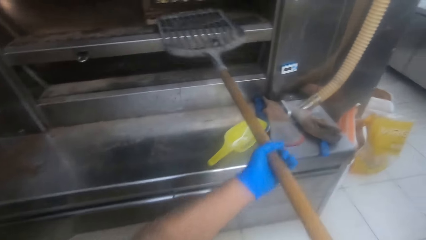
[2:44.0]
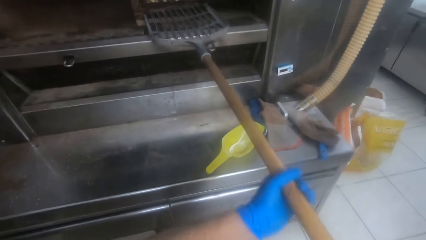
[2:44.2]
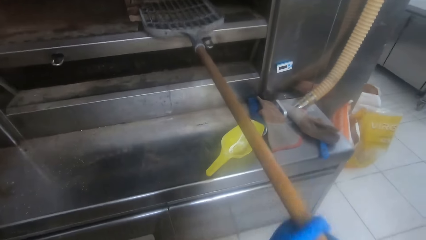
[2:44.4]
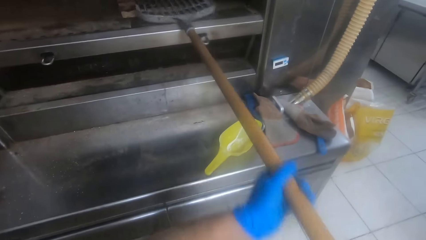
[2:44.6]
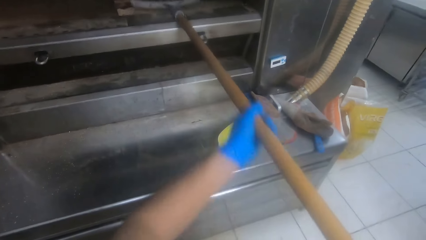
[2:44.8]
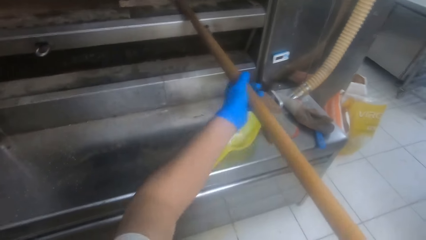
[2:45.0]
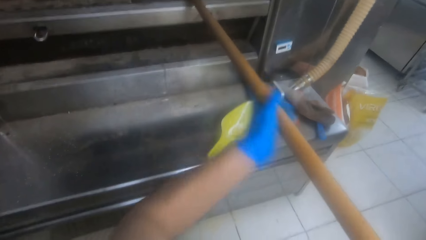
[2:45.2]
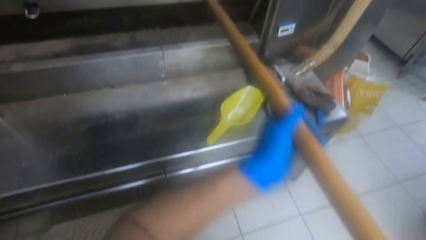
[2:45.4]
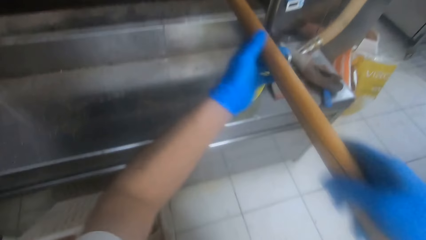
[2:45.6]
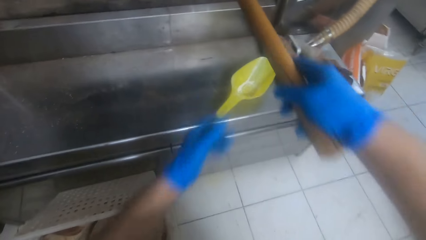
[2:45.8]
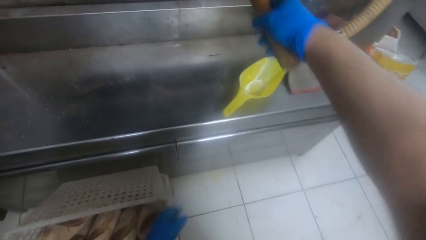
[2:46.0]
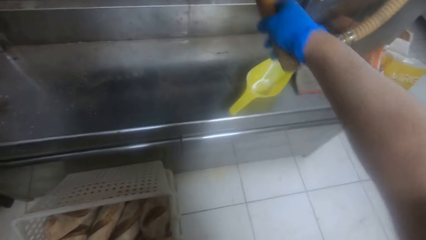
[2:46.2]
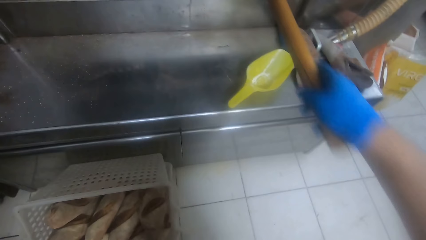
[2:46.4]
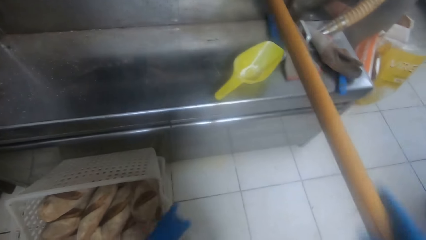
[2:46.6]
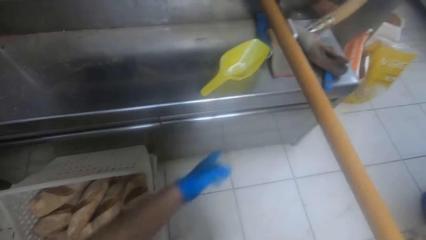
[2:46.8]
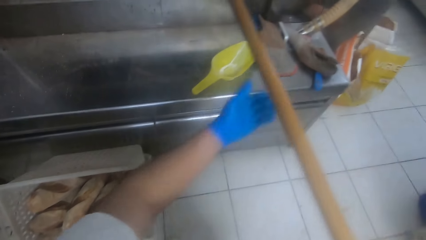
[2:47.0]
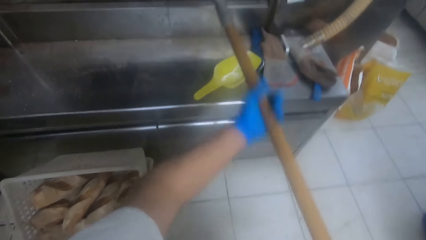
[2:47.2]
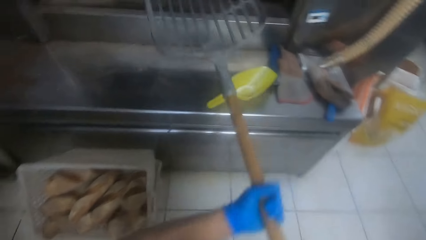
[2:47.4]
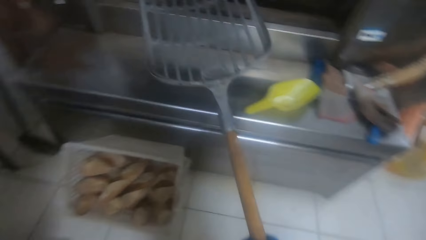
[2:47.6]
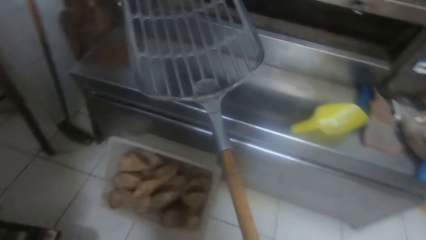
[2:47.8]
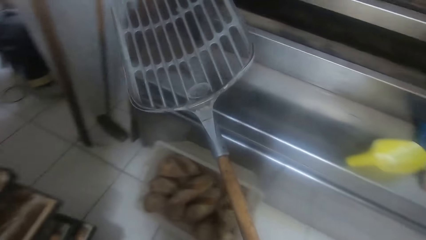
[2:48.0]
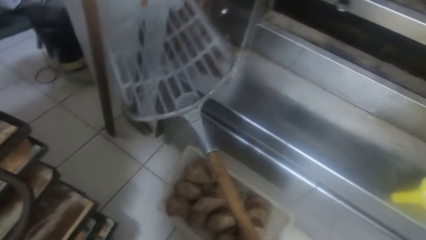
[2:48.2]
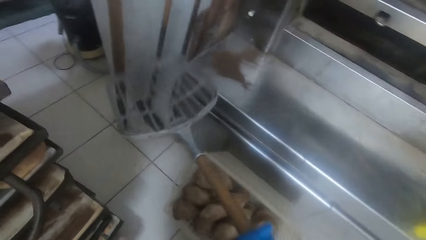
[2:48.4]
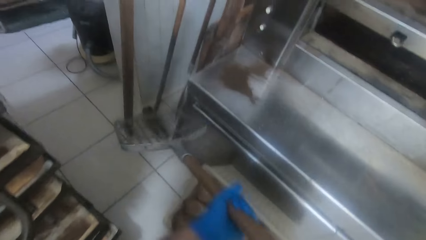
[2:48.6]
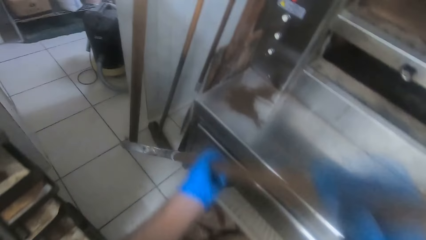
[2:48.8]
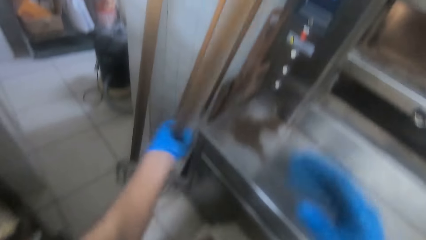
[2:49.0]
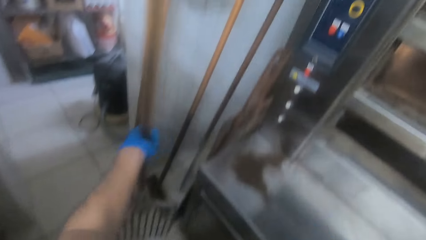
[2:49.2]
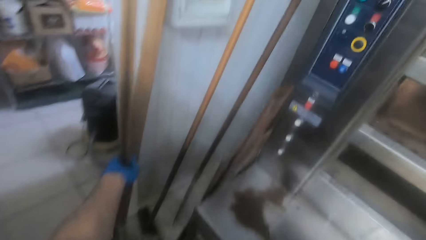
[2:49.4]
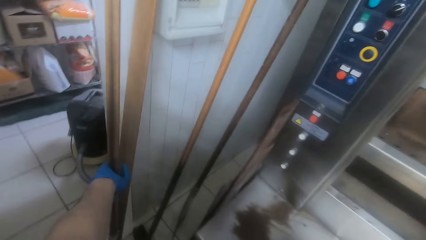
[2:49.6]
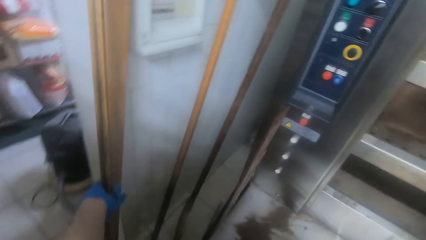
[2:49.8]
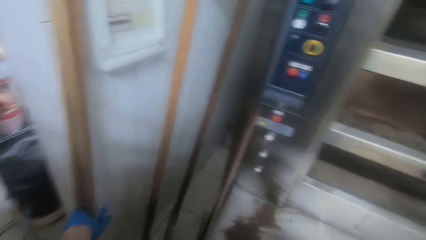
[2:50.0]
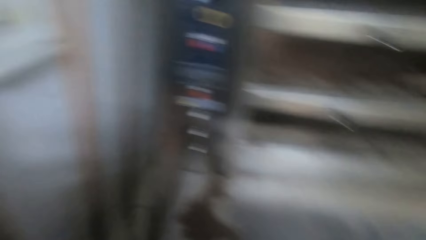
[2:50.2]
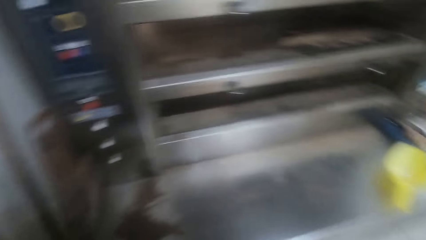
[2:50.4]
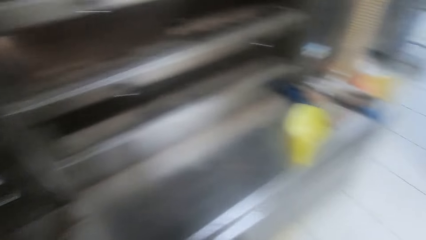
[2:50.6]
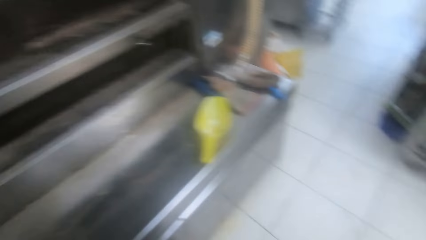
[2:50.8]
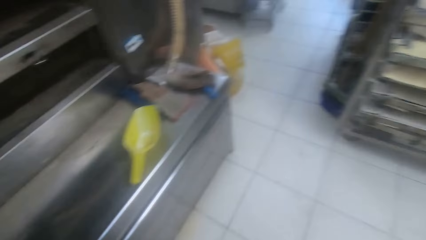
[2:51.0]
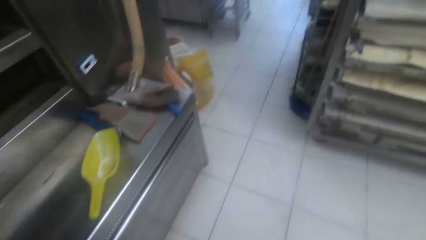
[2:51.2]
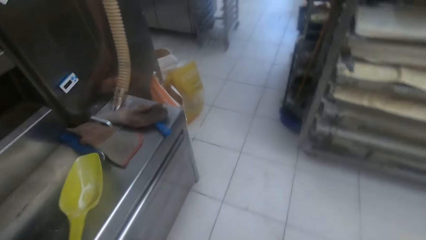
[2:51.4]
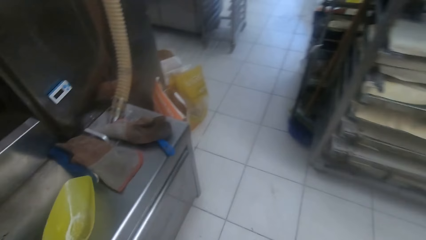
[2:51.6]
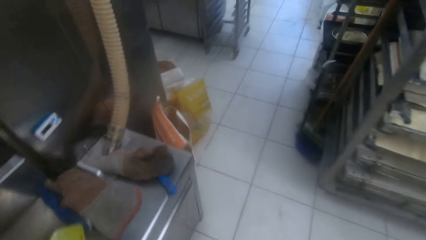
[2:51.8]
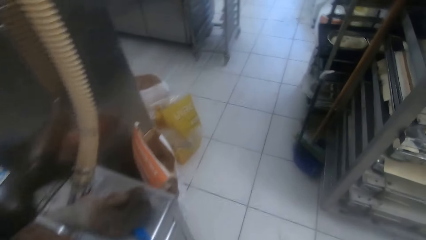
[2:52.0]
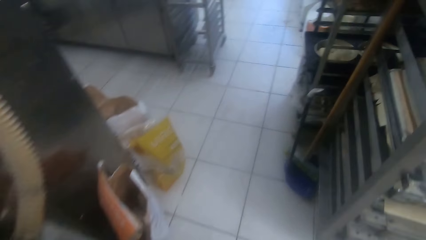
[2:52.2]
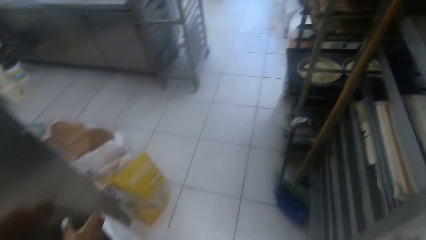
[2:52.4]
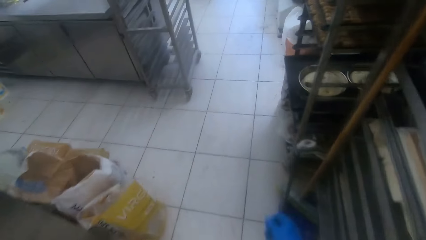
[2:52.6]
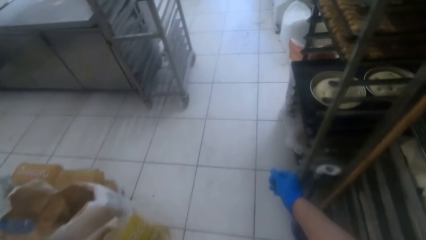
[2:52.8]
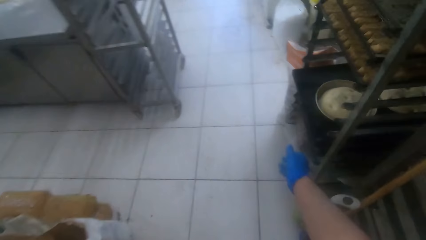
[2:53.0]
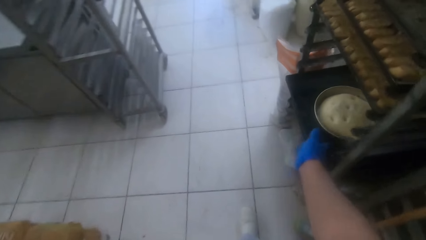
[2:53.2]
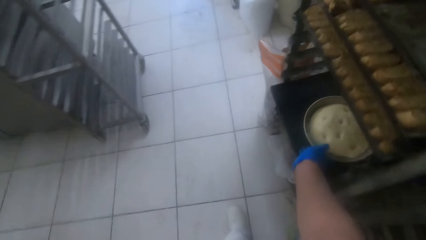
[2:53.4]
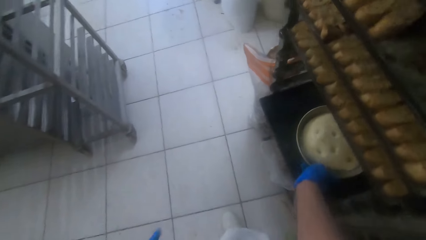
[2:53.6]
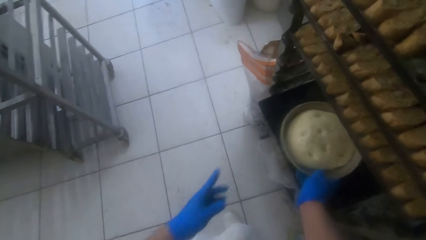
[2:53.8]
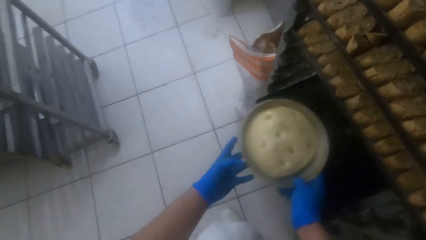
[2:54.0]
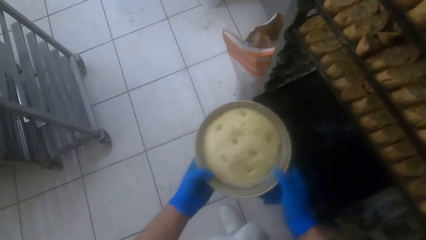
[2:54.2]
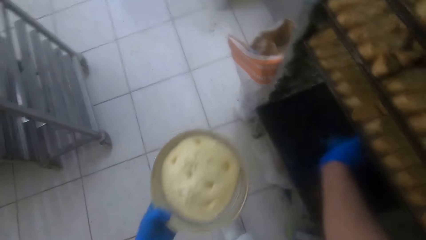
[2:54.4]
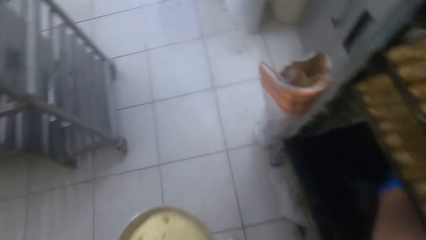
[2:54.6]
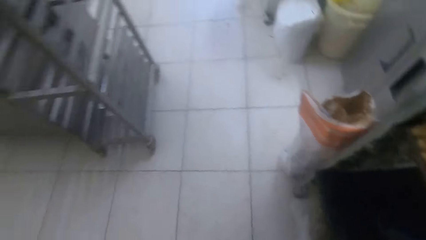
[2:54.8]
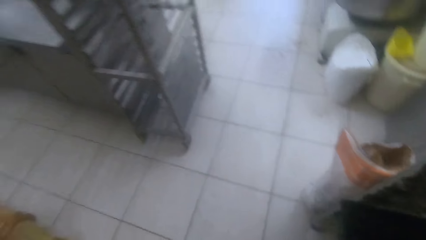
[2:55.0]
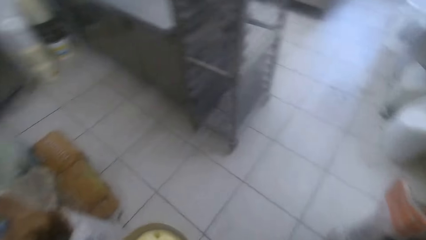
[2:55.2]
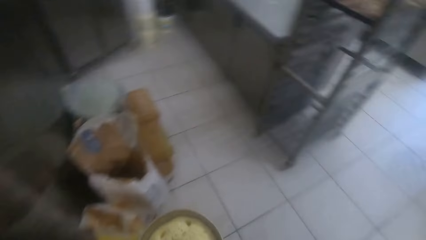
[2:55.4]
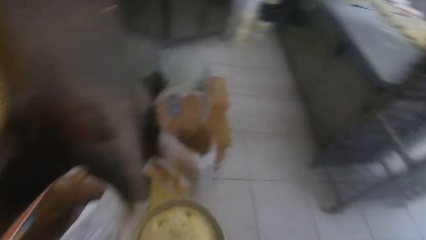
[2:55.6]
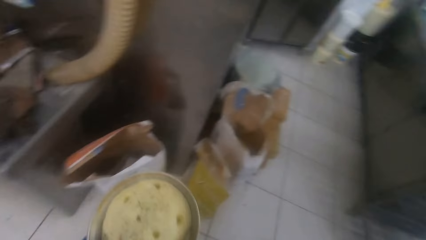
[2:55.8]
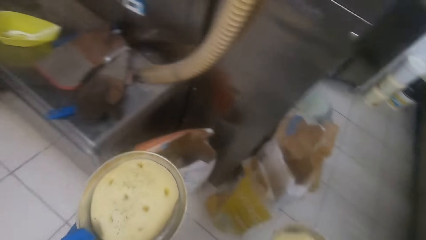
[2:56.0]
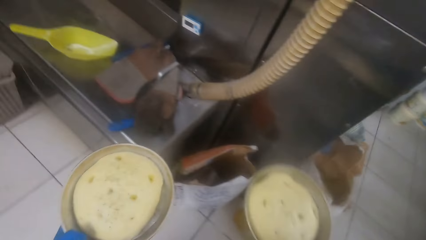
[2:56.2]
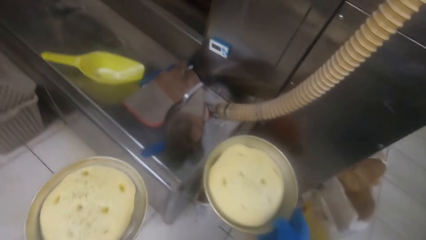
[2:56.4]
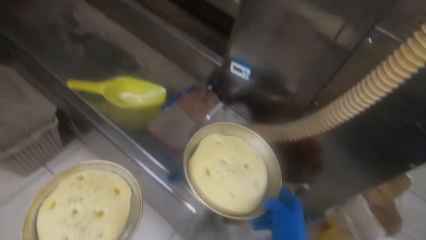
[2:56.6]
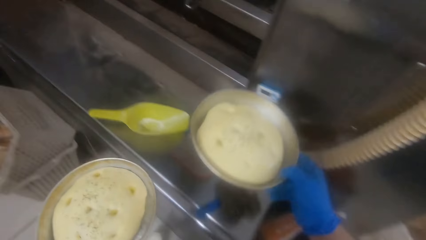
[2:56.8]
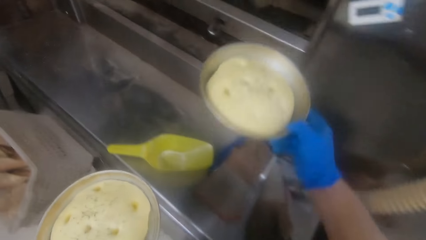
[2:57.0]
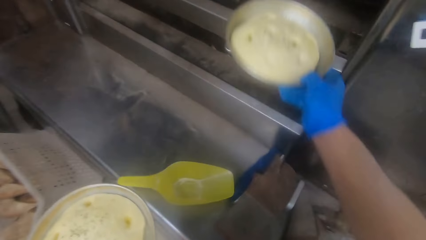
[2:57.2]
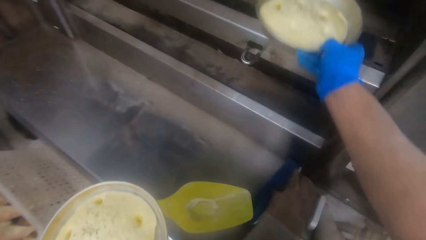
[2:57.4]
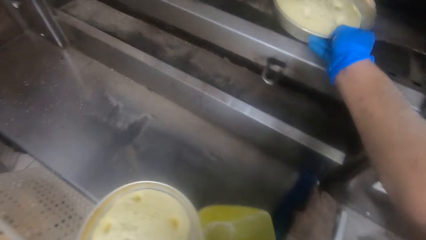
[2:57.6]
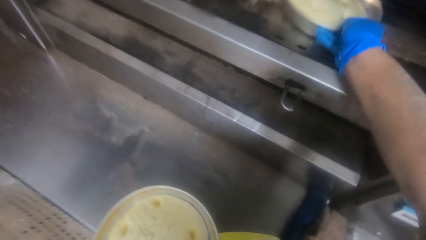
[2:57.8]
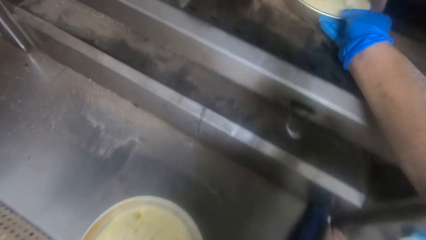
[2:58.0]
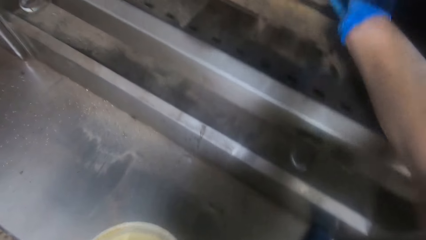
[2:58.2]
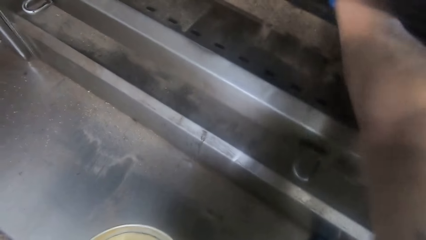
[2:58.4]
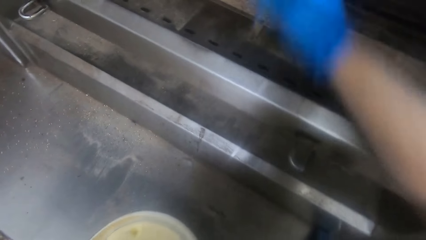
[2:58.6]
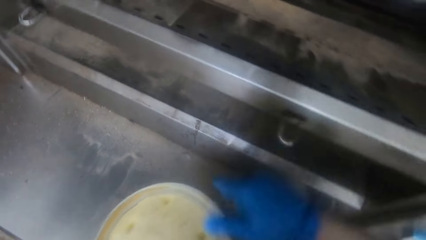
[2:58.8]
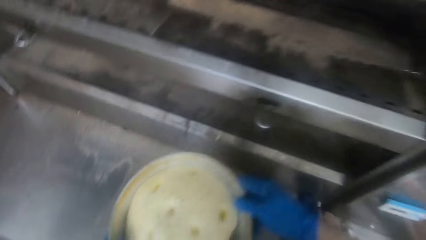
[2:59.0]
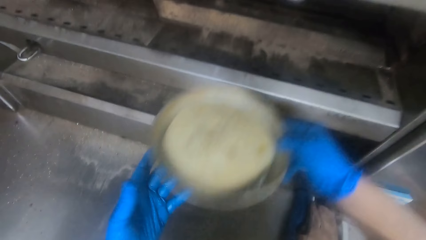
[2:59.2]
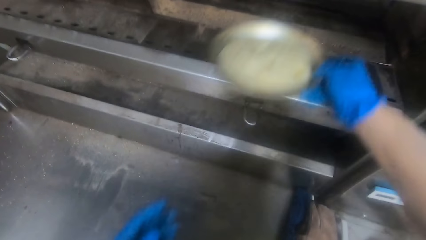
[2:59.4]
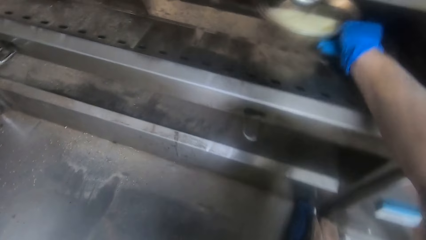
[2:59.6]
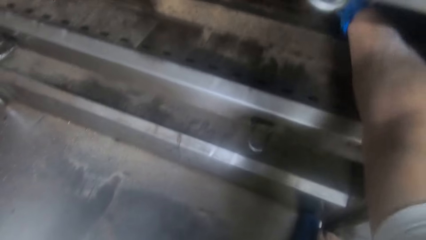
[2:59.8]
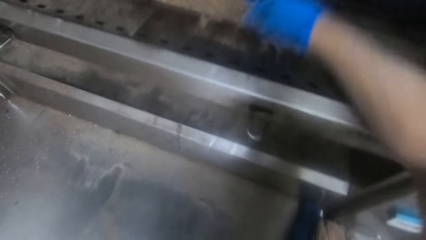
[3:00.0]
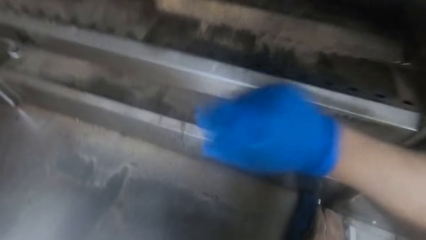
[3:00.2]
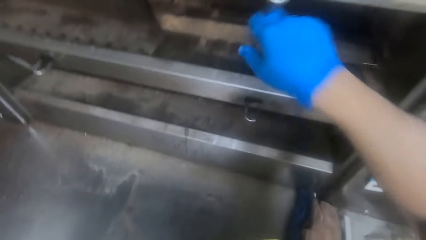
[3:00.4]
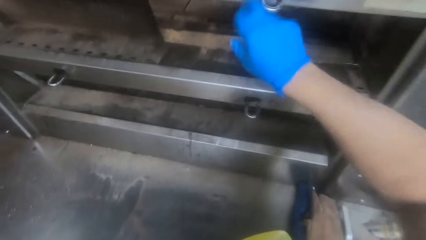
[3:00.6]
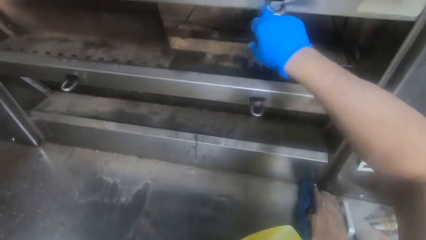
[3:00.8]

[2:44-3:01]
The camera wearer pushes the dough. They adjust the pan in the oven with the pan gripper holder. They lean the pan gripper holder against the wall. They walk away from the pan gripper holder. They carry two pans of dough from a shelf. They drop the dough in the oven.
